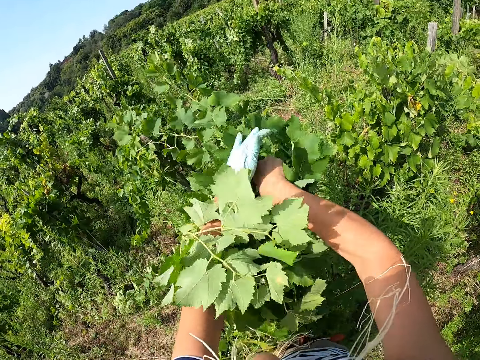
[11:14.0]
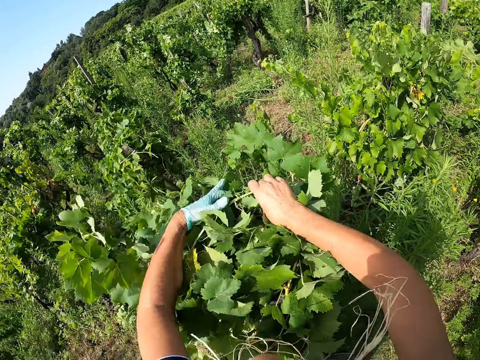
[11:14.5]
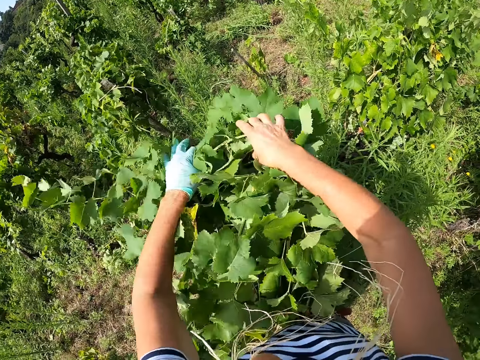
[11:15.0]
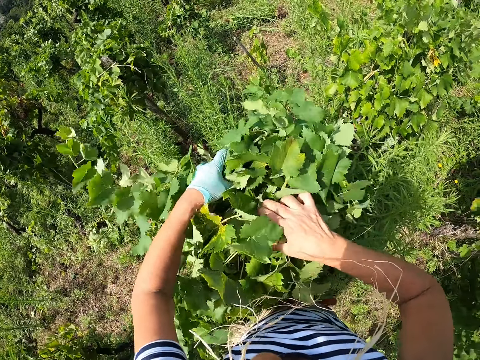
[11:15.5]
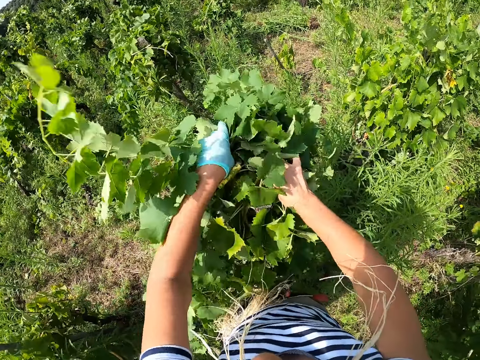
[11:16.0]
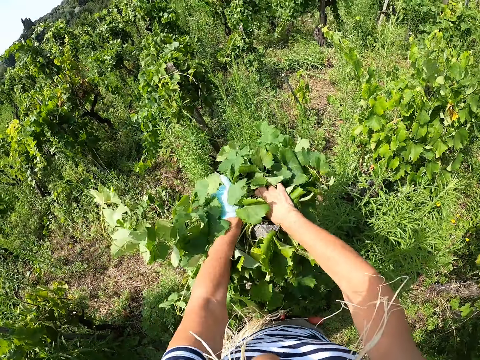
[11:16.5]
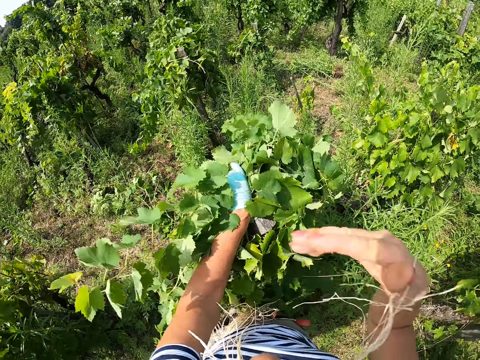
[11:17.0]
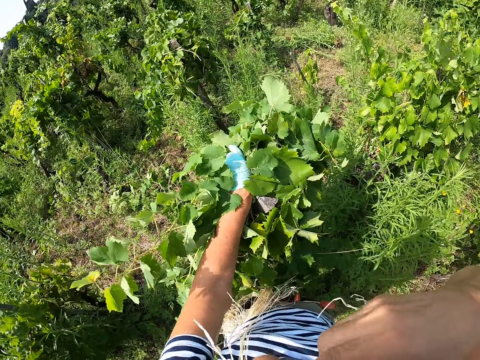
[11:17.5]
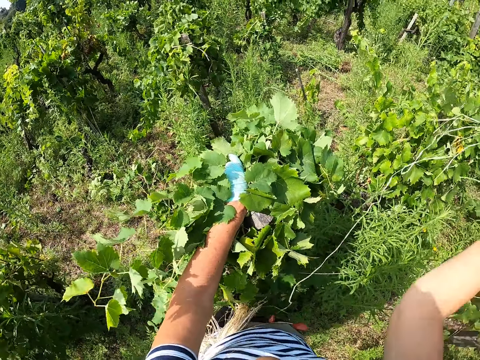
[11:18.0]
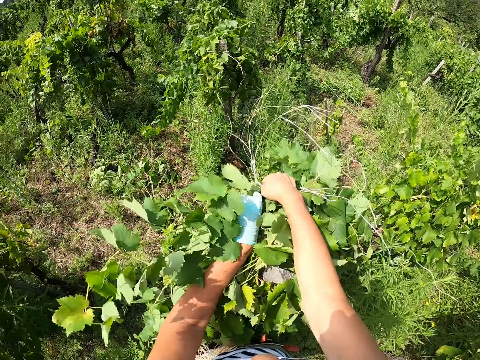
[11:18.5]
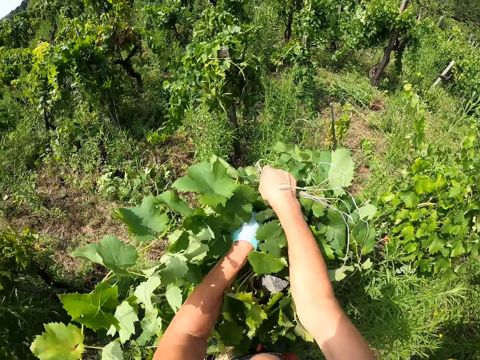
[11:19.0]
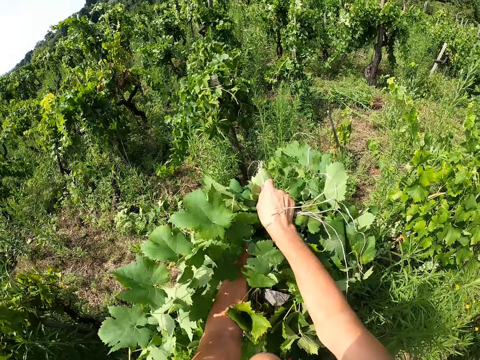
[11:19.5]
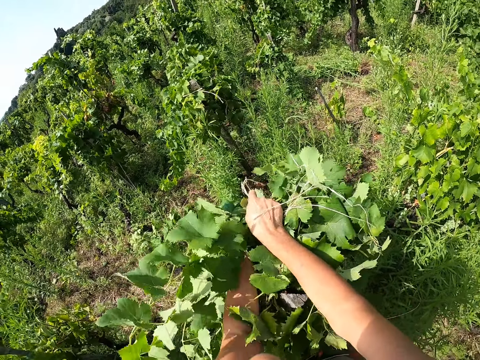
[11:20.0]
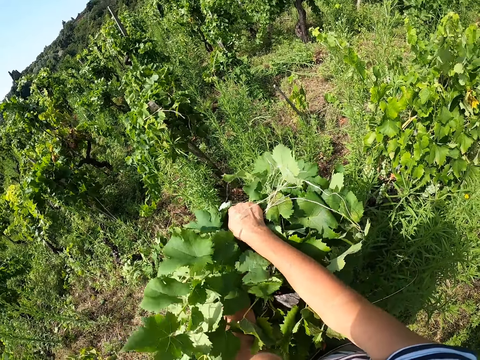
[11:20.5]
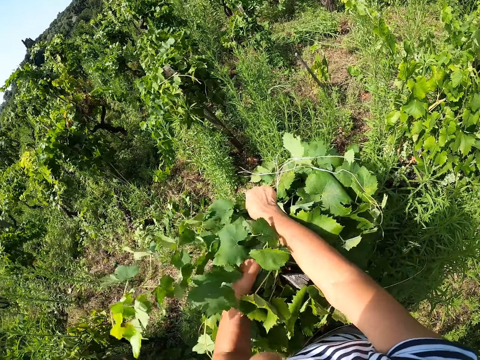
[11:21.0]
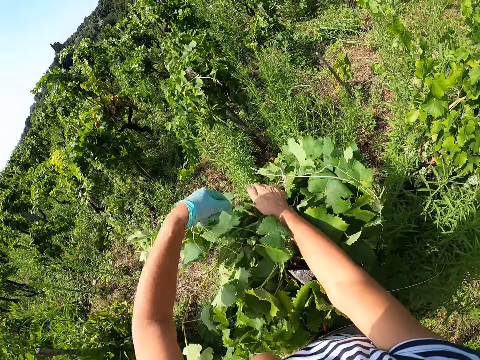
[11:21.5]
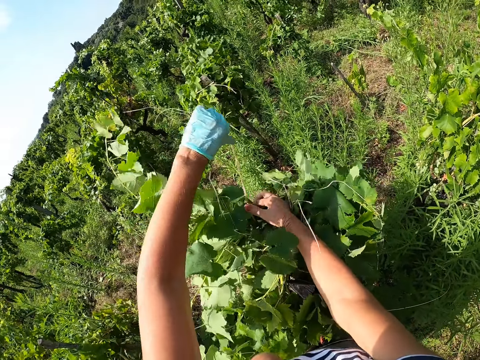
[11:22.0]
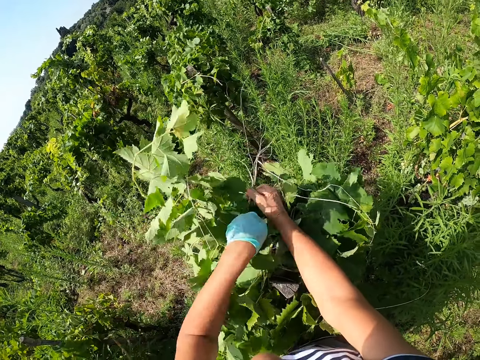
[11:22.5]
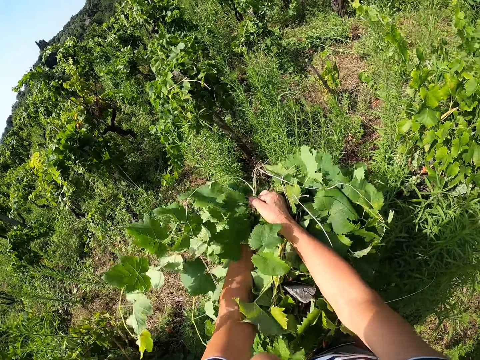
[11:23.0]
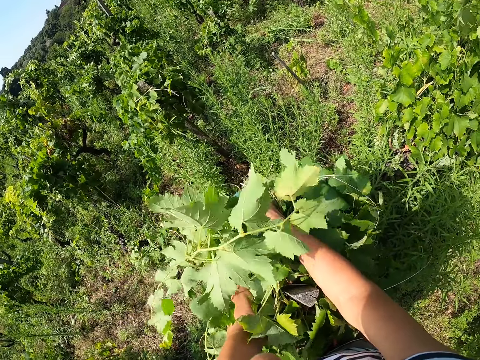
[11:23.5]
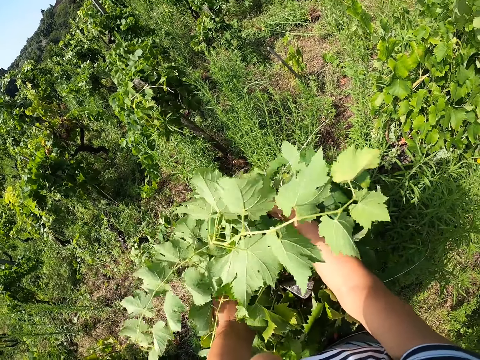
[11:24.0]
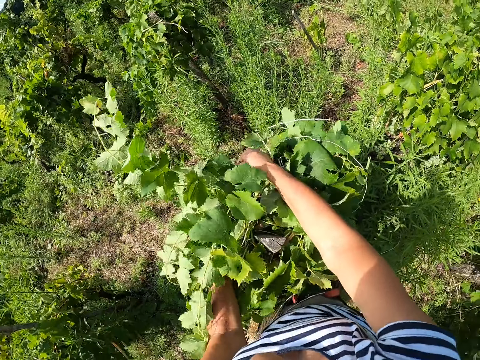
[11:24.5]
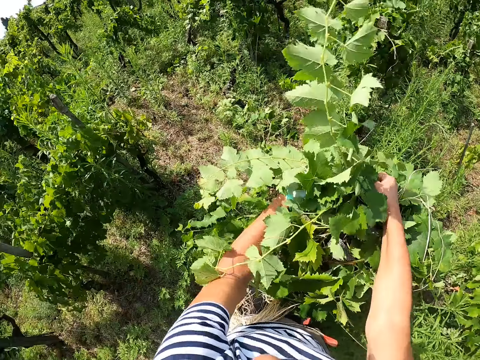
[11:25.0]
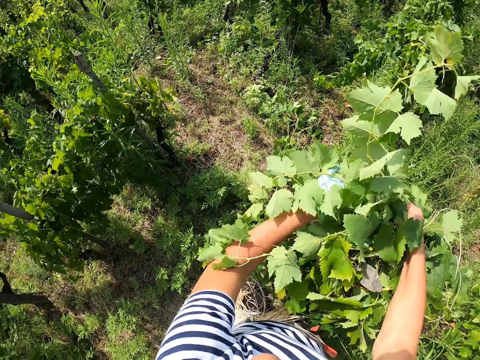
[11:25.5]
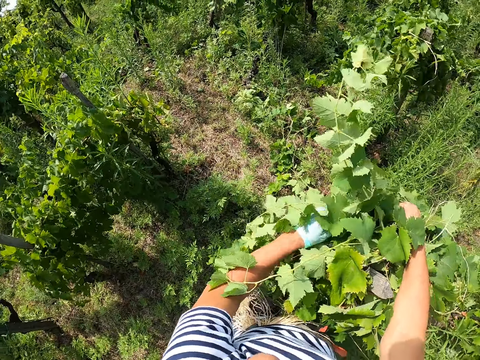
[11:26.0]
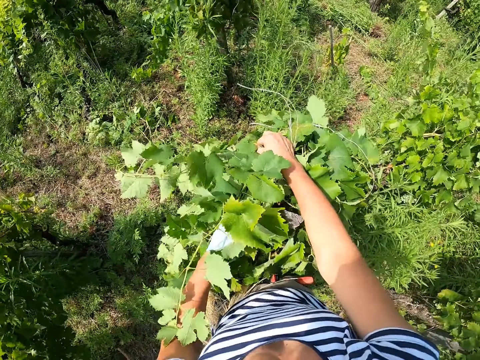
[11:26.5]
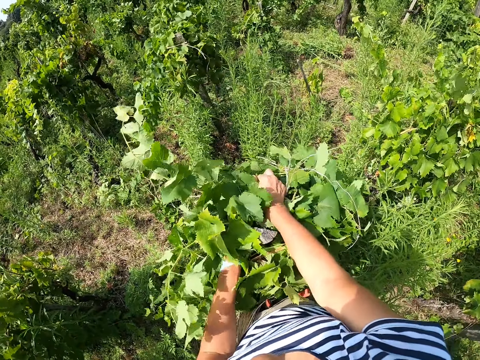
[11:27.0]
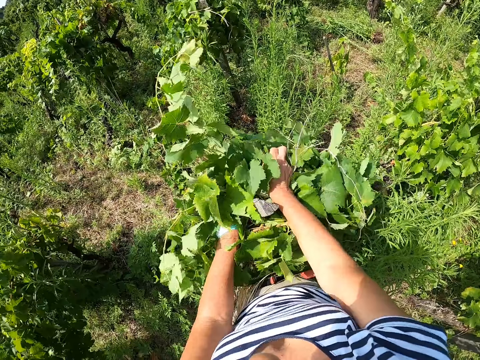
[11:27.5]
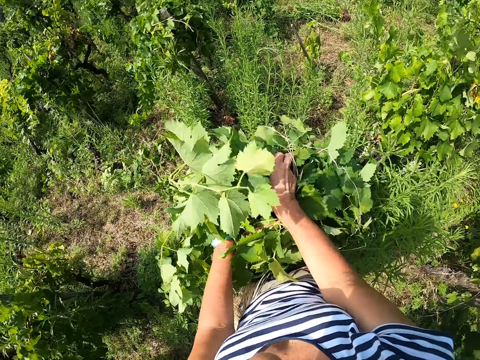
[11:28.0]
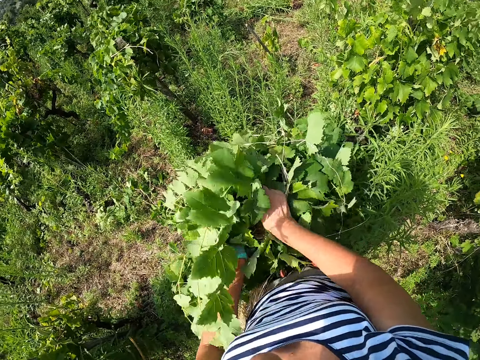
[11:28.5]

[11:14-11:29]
The camera wearer picks the strings. They tie the branches with the strings.

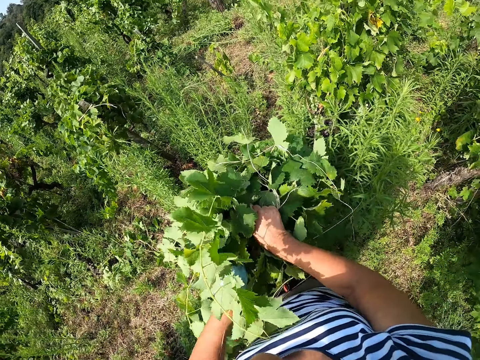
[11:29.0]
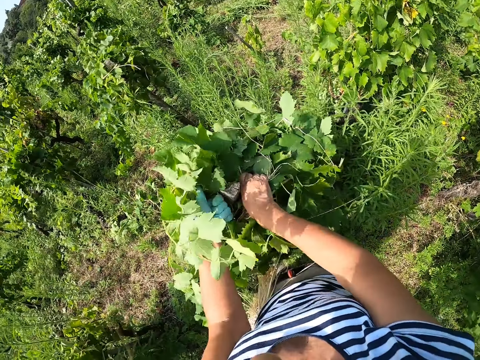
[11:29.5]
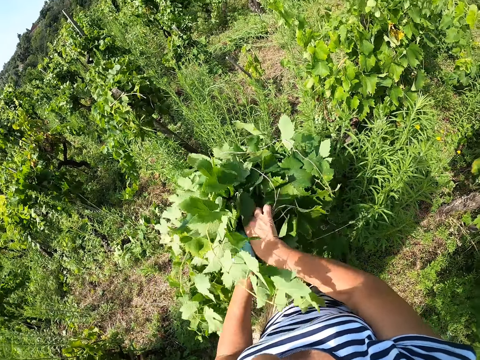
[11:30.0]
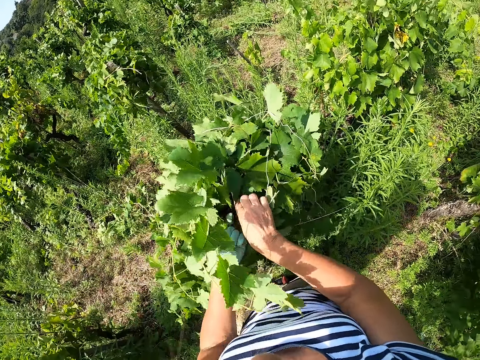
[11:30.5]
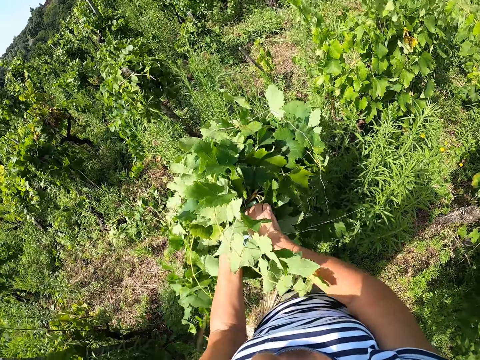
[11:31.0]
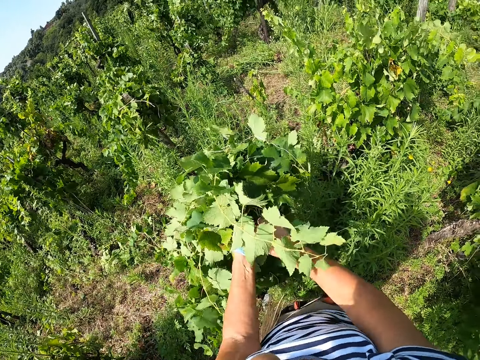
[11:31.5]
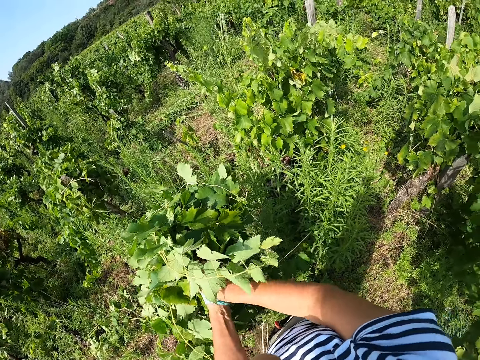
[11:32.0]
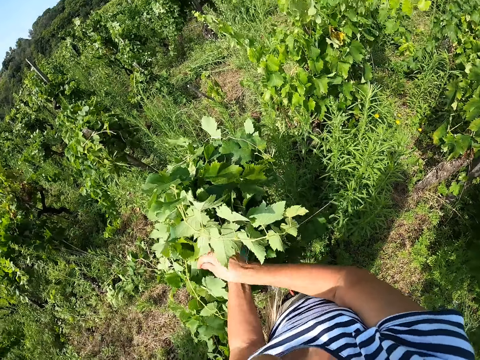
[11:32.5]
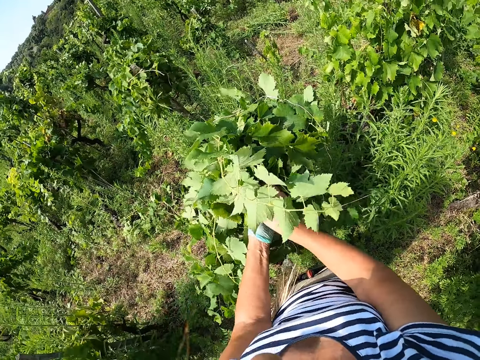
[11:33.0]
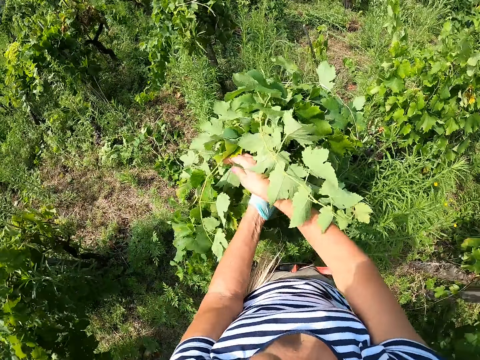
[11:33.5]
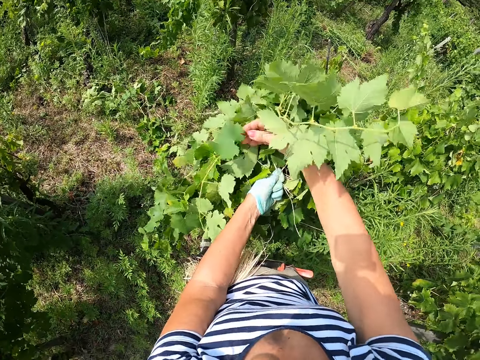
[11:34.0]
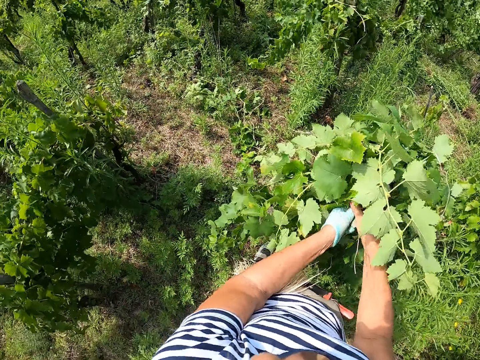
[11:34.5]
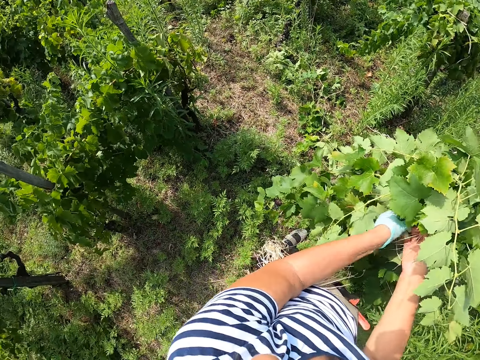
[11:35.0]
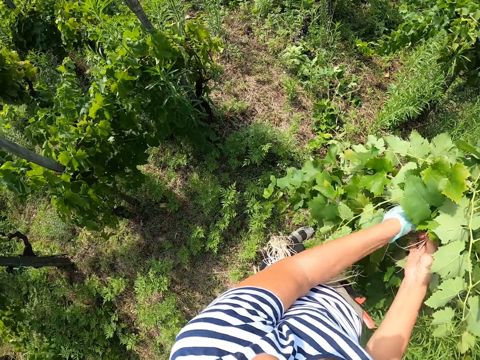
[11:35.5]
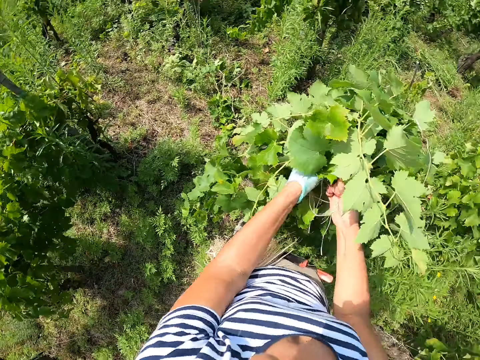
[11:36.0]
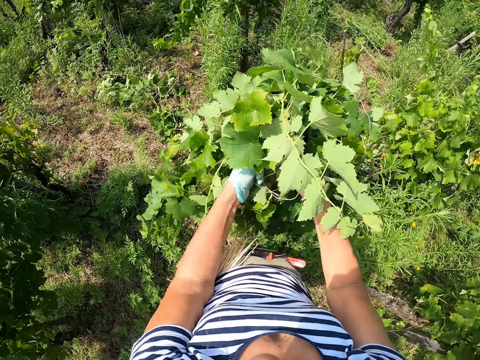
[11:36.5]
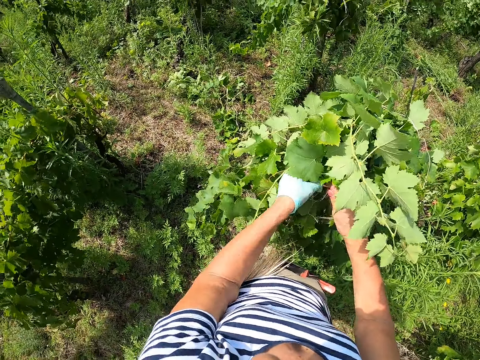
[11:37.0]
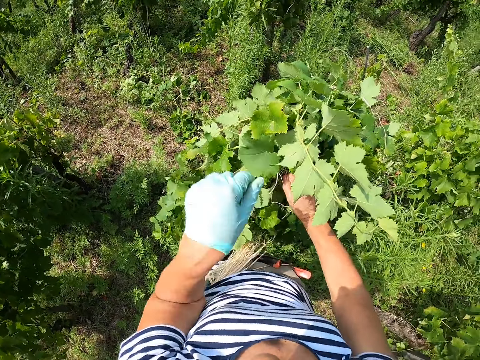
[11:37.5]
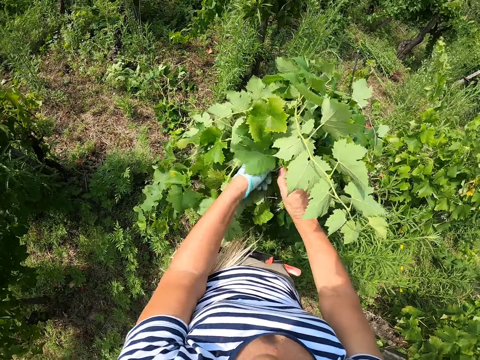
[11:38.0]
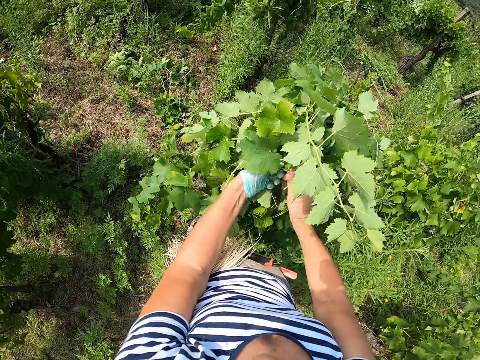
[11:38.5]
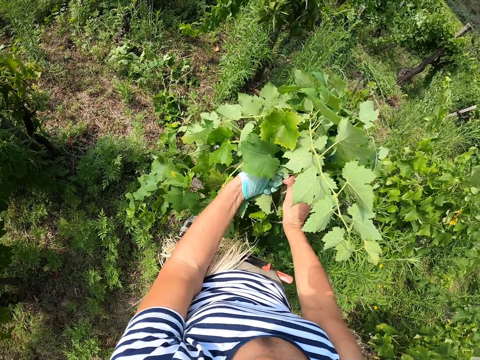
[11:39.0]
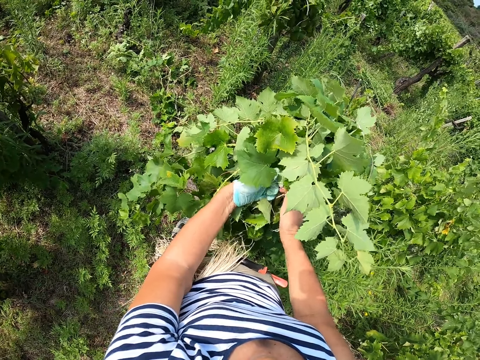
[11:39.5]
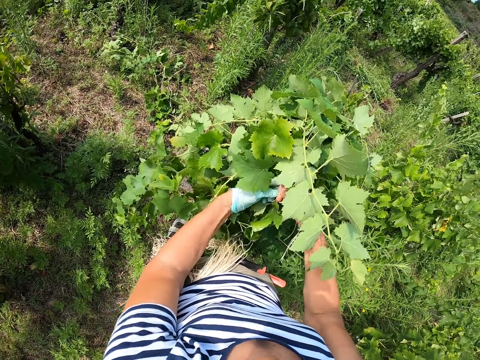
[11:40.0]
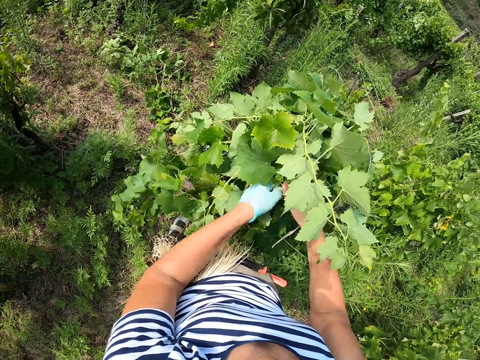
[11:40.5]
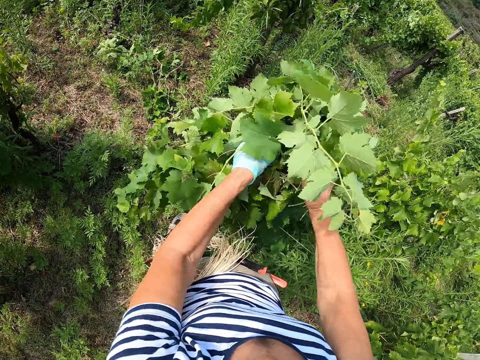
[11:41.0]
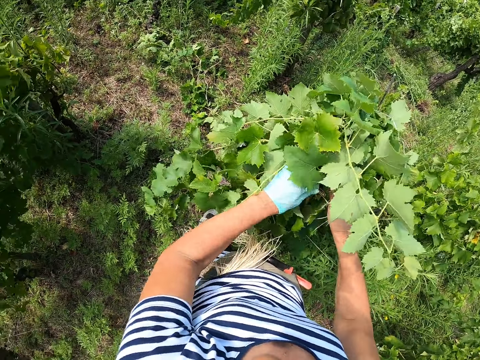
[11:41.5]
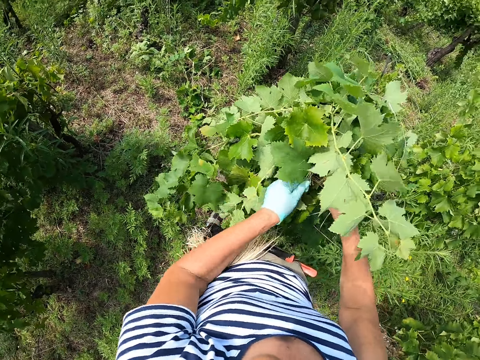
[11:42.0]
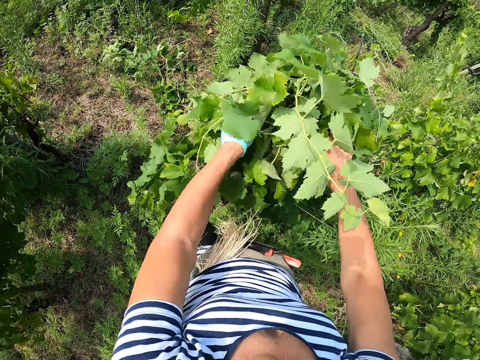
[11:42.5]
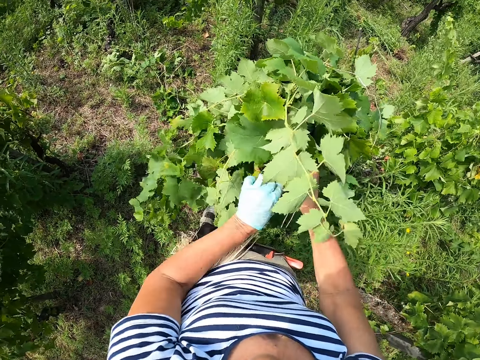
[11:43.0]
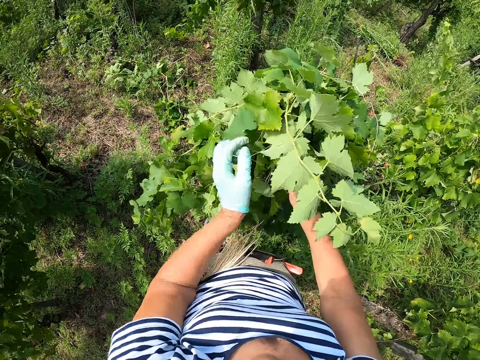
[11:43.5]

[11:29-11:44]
The camera wearer ties a plant to a pole with a rope.
